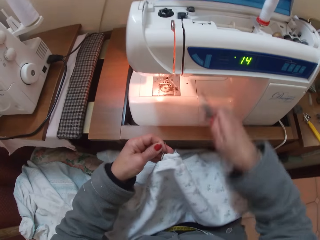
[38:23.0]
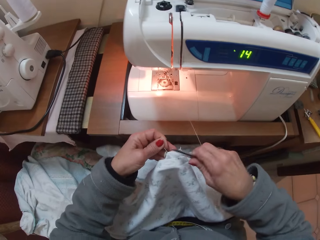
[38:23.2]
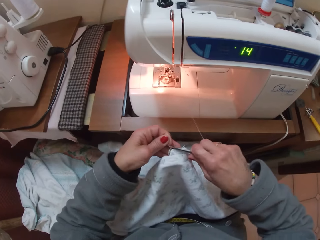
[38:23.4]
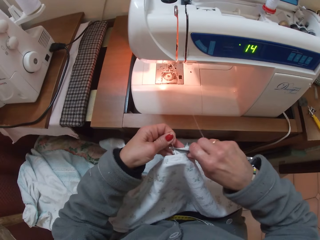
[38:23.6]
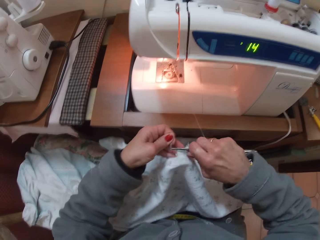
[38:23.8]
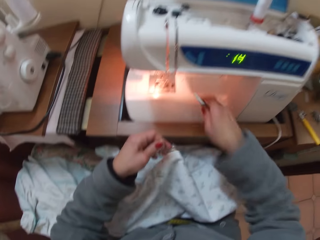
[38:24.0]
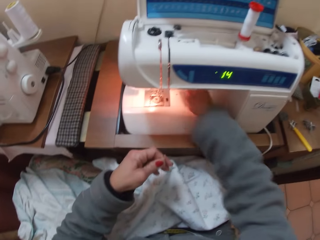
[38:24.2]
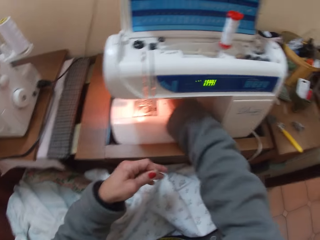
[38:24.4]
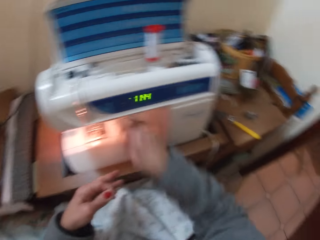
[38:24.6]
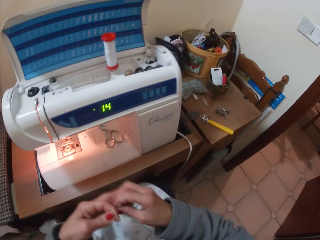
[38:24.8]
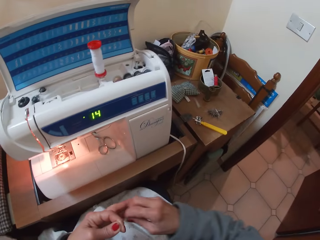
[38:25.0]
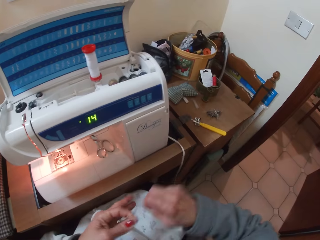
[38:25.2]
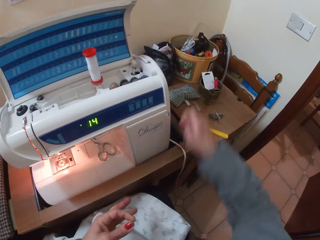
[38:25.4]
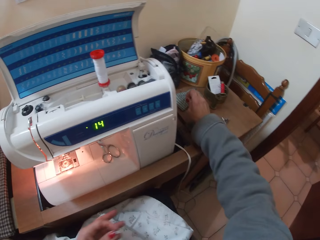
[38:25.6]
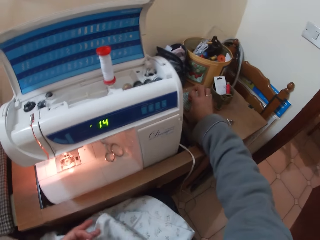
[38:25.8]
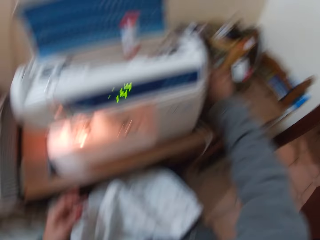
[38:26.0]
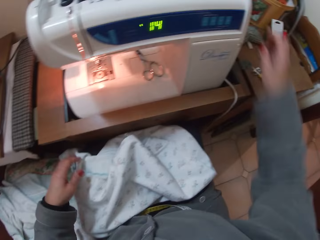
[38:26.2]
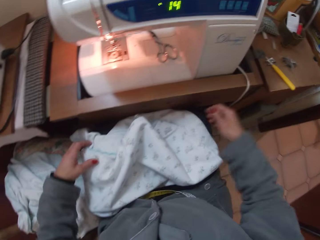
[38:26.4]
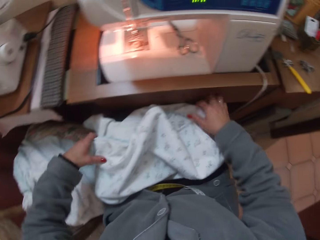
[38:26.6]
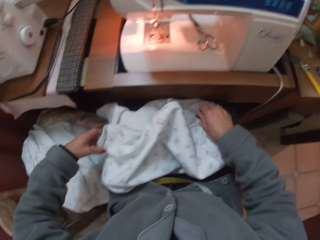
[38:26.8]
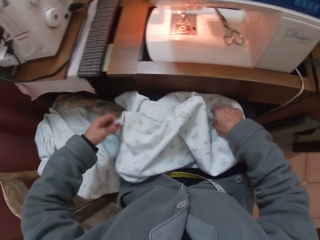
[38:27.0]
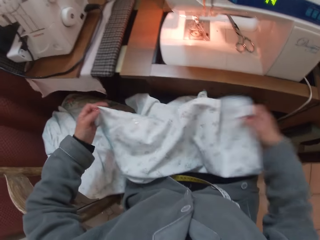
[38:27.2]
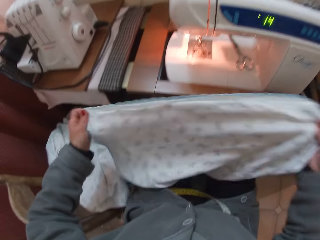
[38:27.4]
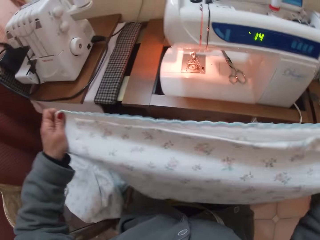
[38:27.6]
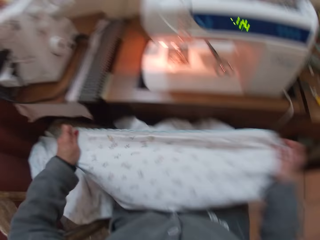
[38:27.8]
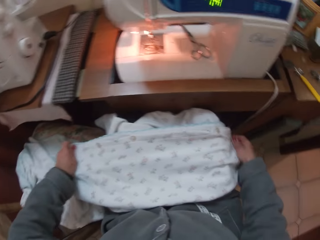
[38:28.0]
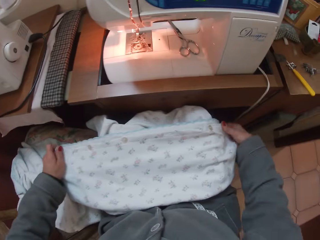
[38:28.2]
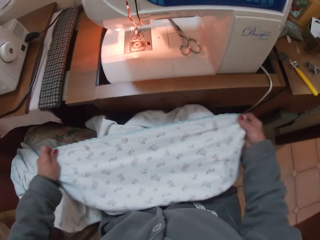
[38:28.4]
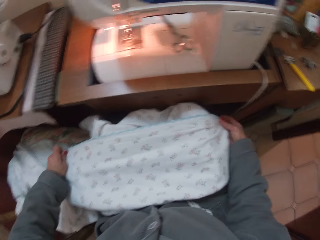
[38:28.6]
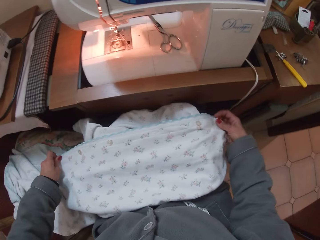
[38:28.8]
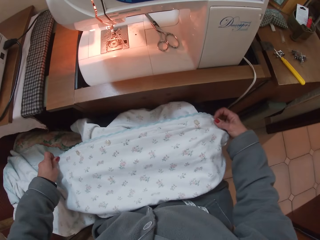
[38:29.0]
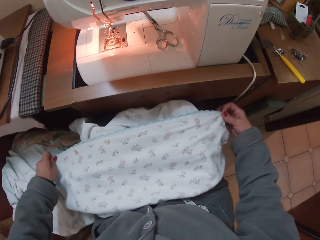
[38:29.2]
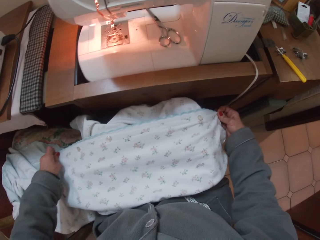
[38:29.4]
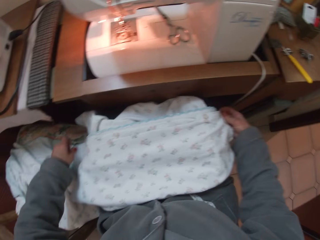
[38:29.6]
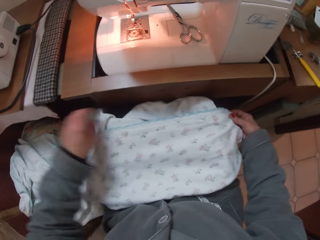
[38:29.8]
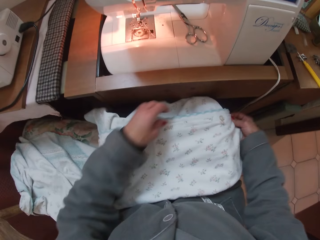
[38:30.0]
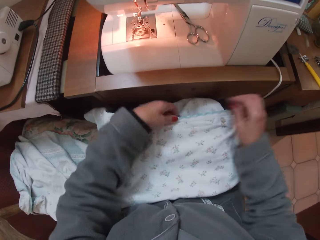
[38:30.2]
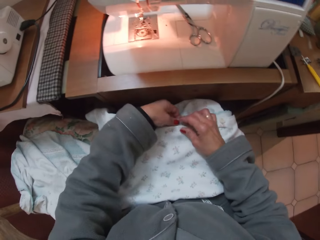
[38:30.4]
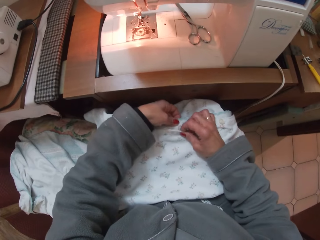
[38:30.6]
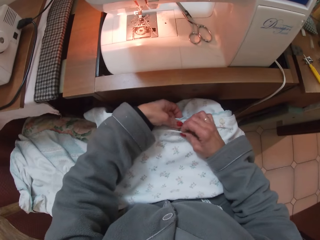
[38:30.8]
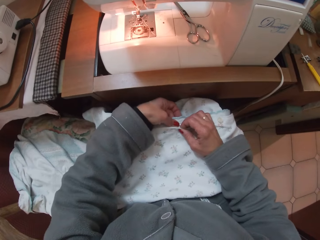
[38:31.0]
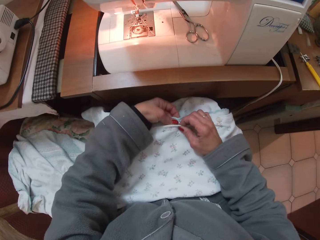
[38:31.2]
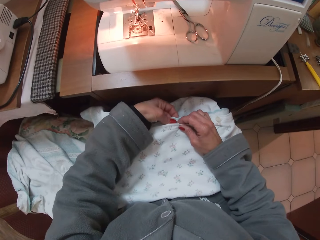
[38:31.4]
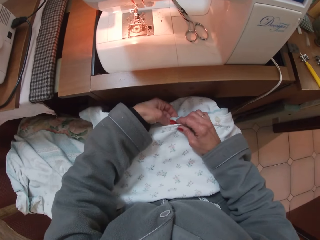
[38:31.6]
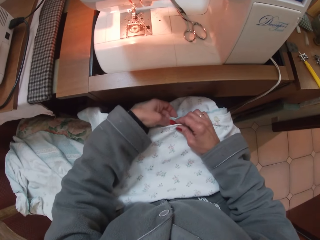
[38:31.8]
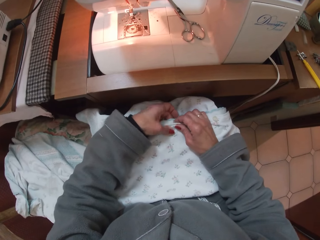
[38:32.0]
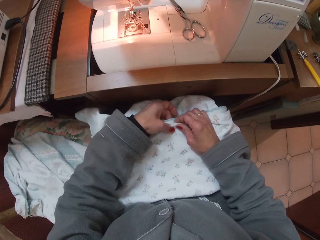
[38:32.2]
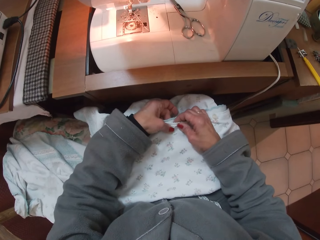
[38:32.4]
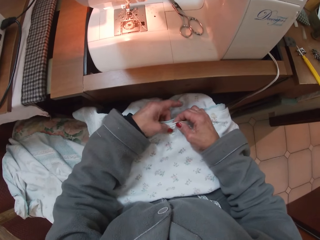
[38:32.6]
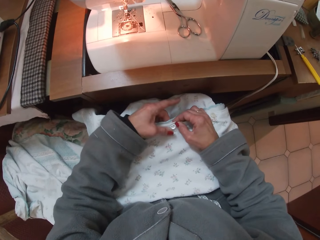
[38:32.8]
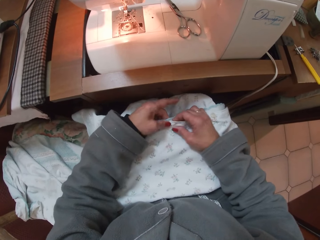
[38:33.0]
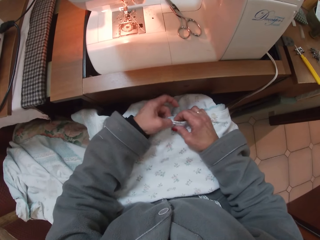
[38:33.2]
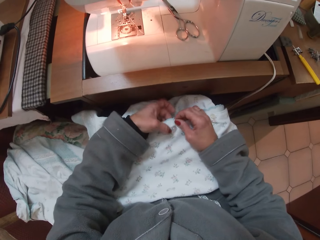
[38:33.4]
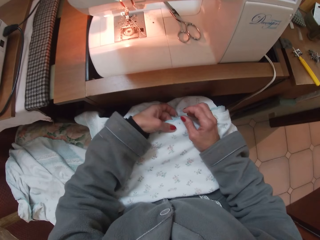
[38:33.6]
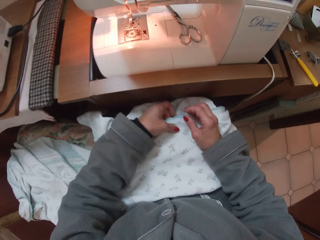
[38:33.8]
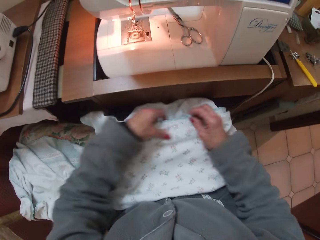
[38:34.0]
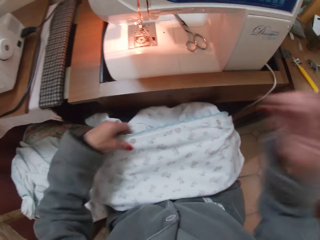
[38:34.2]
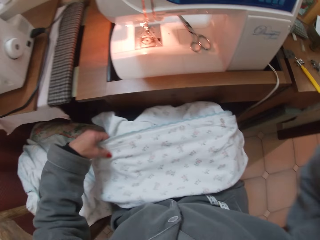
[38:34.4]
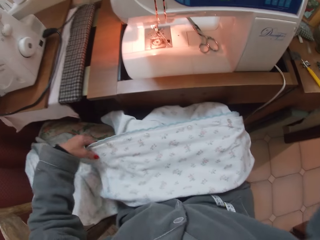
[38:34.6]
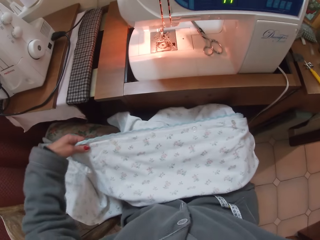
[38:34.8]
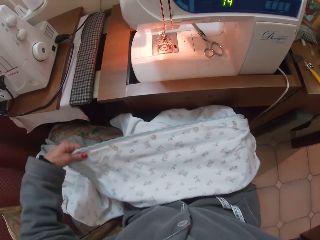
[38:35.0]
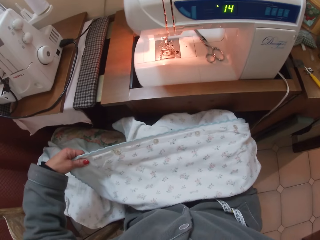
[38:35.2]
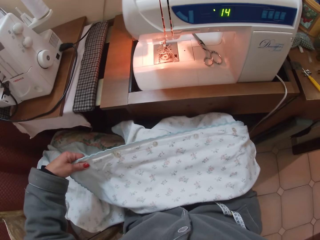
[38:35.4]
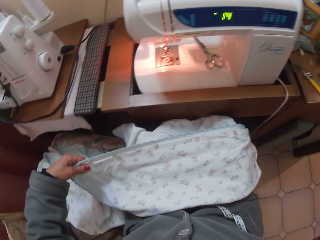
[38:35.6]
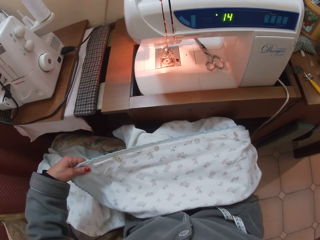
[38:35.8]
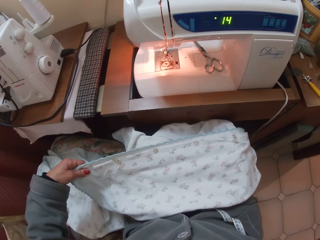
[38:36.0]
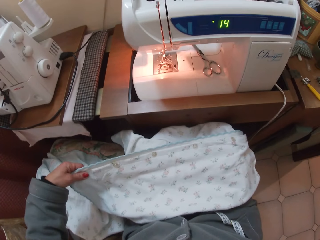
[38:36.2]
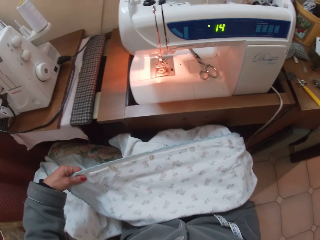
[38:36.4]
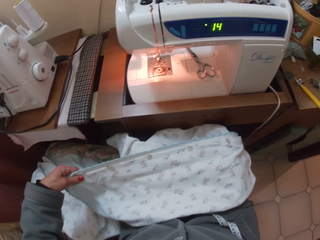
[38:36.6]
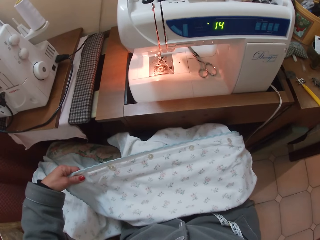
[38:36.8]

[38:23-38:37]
The camera wearer picks the scissors from the sewing machine. She cuts off a thread of the clothing material. She stops fixing the button. She keeps back the scissors on the sewing machine. She takes the cut thread with her right hand from her left hand. She places the thread and the needle on the sewing machine table. She raises the clothing material from her lap, lays back the clothing material on her lap and arranges the clothing material on her lap. She pushes a button on the clothing material through a buttonhole. She holds the clothing material with her left hand. She lifts her hand.
